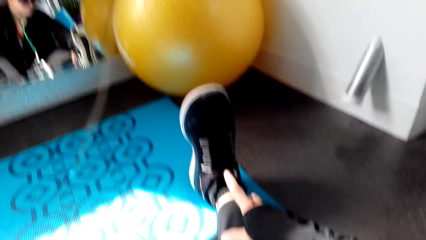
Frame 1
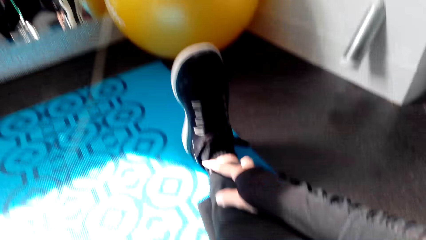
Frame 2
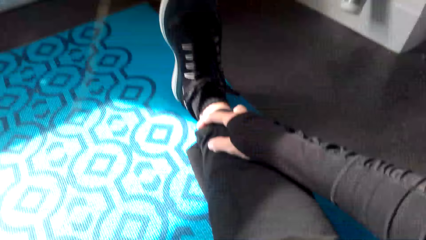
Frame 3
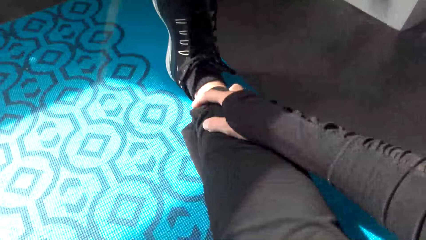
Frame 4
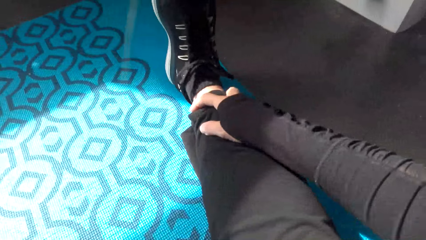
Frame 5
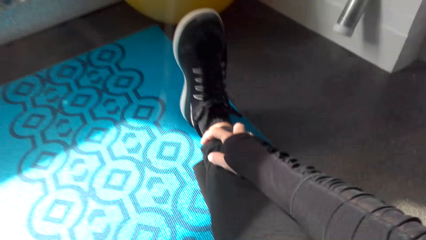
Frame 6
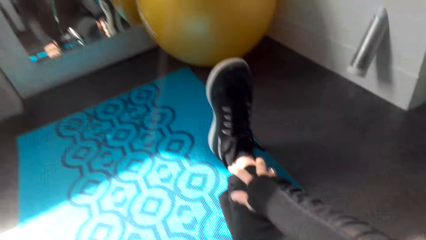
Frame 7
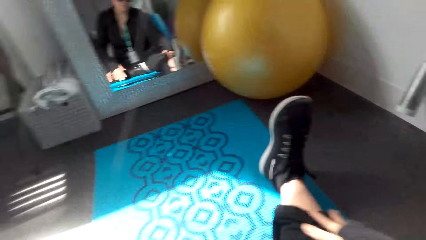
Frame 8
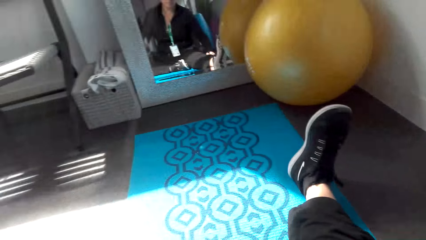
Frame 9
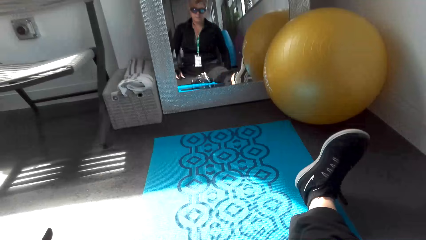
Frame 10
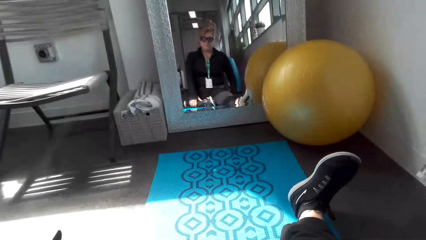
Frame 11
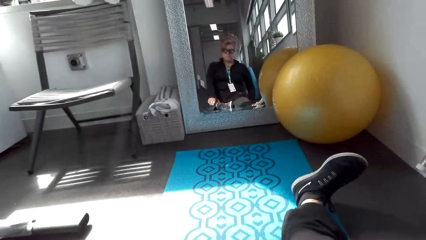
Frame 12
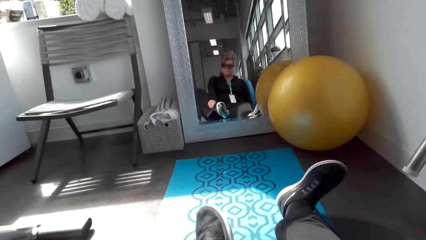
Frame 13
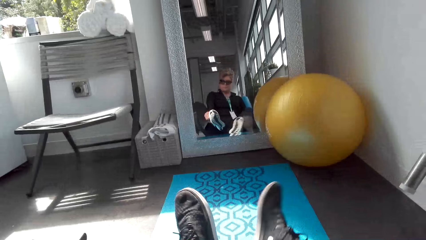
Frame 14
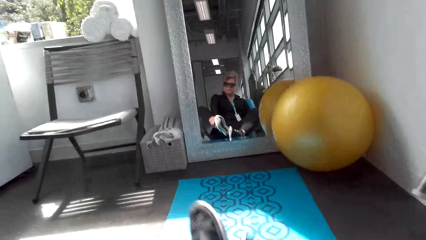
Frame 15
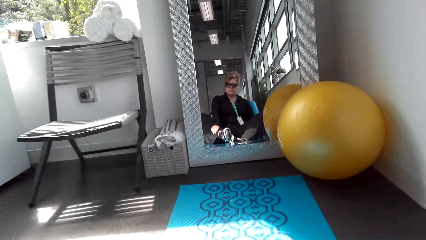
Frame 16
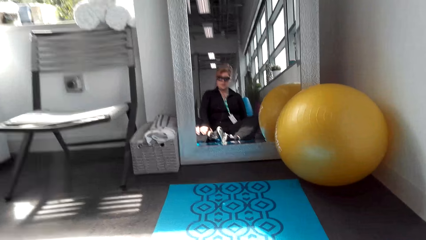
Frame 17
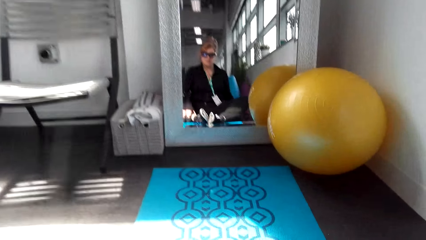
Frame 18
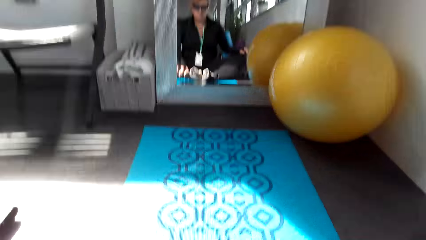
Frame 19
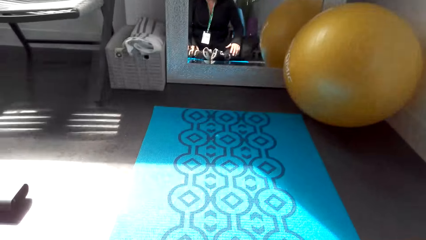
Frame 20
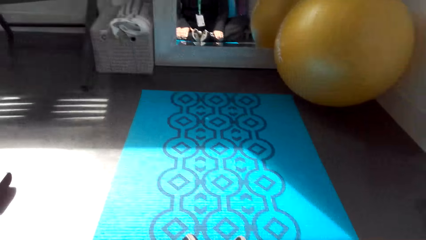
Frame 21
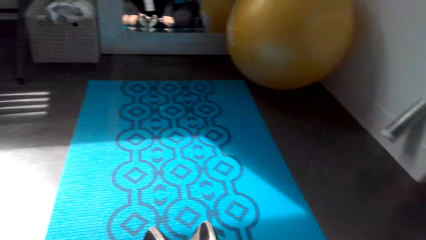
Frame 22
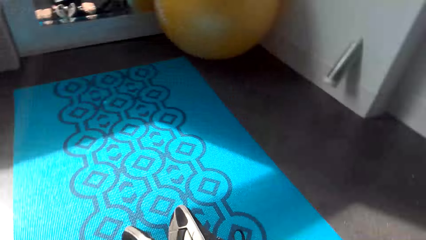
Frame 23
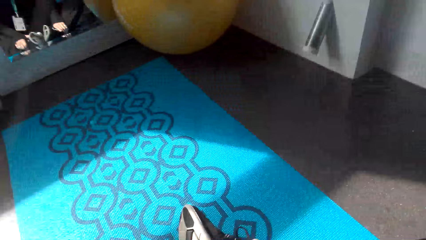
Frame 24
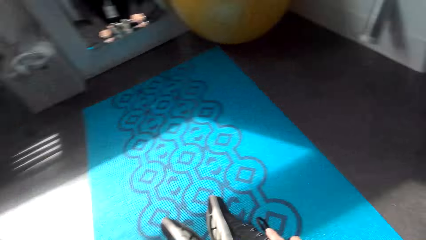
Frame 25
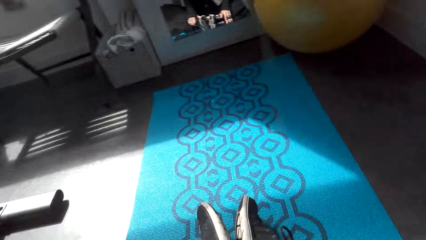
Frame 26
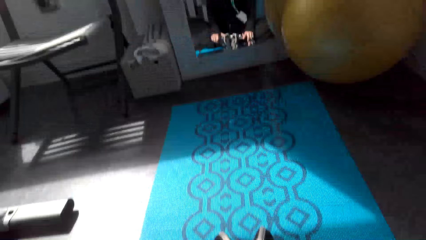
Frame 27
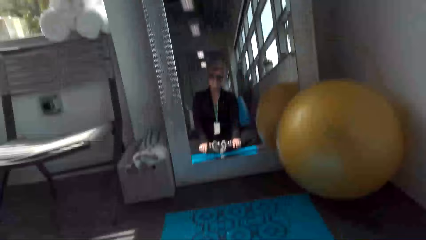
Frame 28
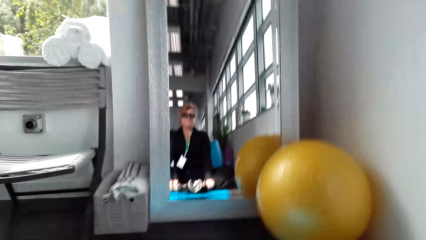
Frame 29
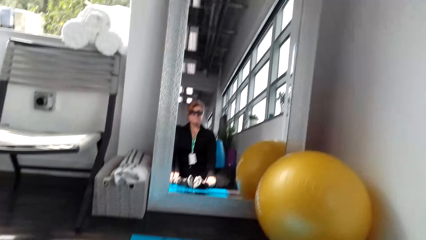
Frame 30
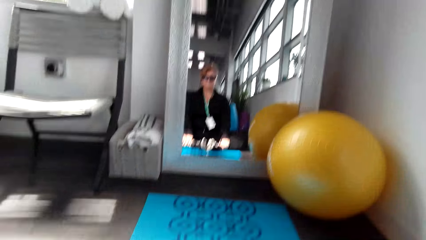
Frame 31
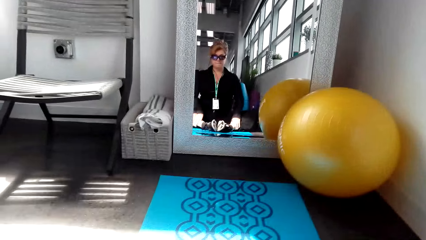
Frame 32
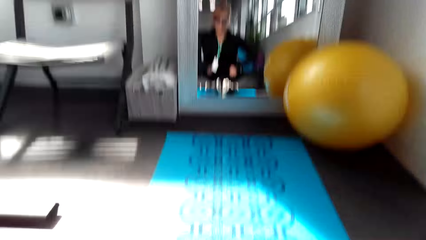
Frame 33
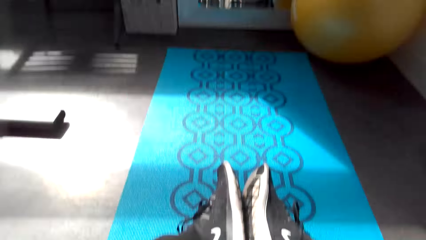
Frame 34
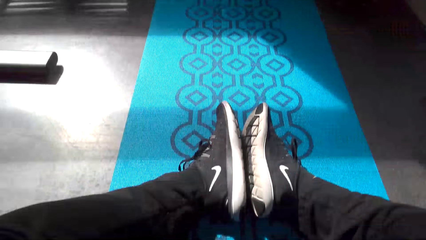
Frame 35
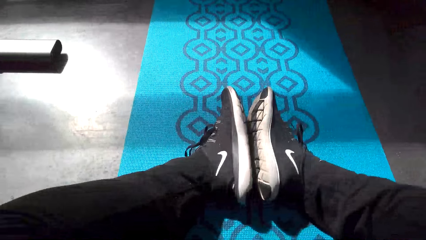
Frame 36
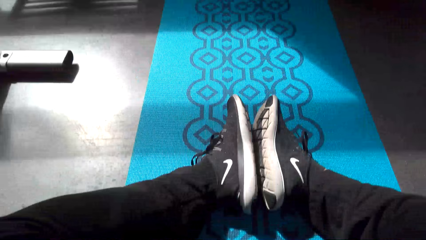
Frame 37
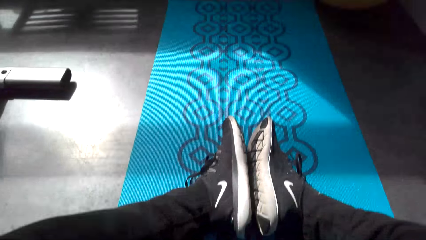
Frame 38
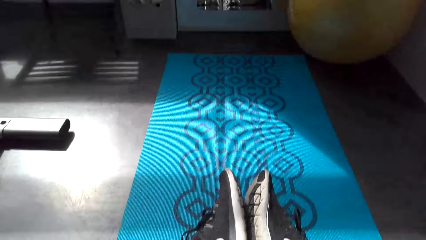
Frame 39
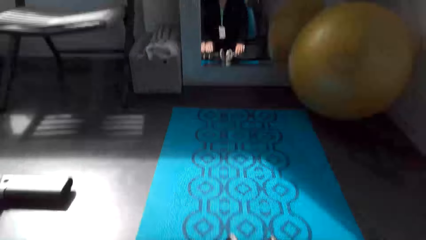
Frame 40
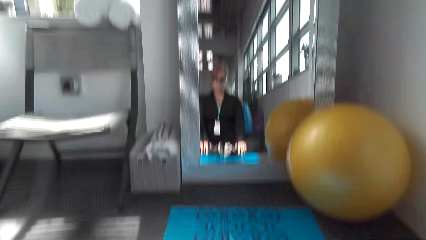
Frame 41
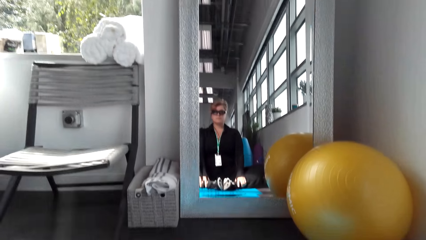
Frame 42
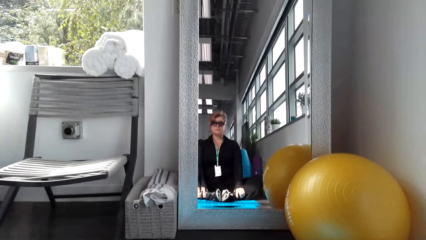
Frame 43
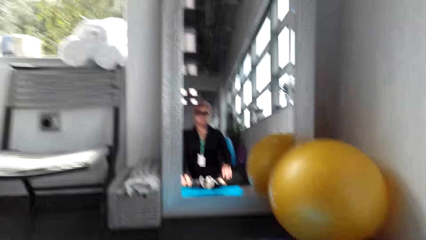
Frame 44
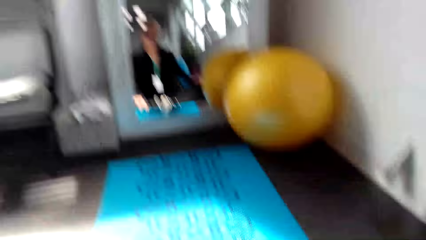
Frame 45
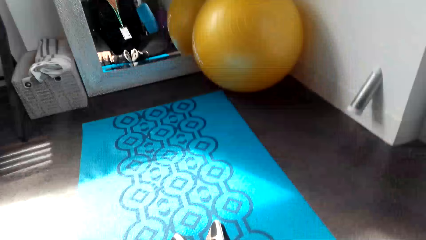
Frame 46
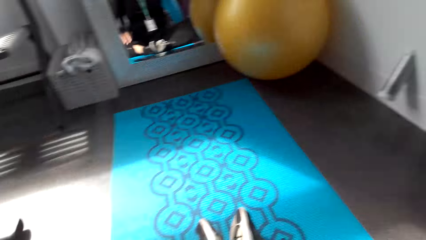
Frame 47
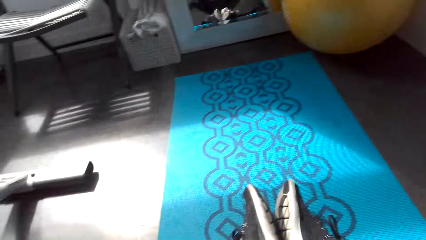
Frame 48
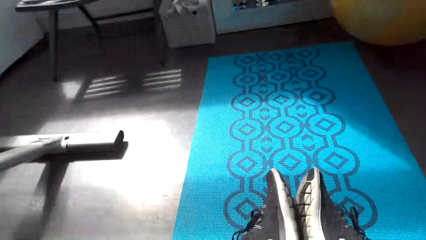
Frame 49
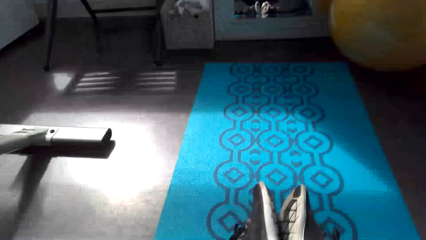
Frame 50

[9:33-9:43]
The camera wearer moves the legs. They look around.

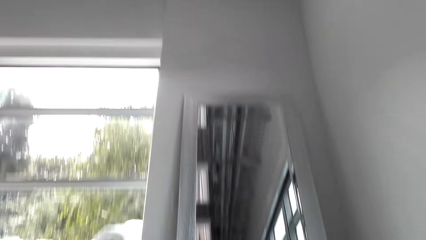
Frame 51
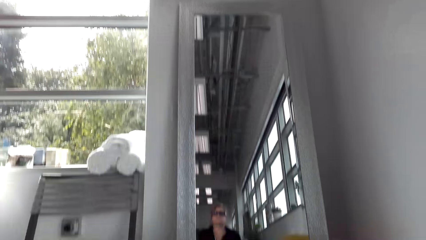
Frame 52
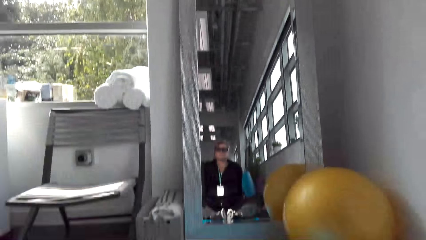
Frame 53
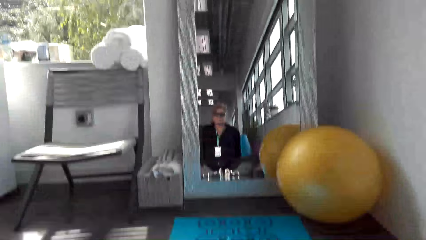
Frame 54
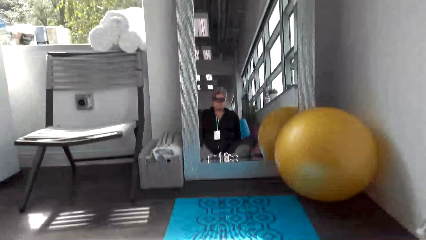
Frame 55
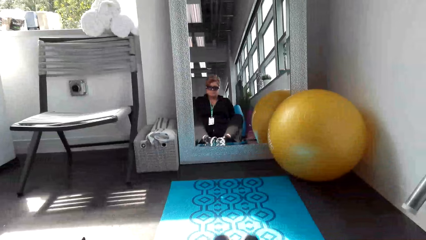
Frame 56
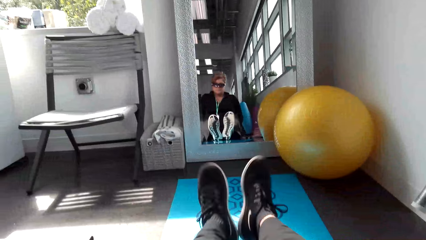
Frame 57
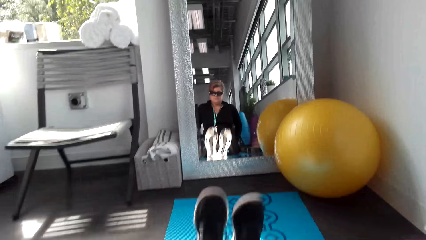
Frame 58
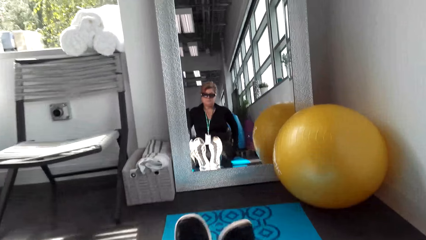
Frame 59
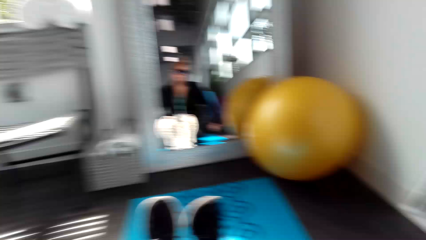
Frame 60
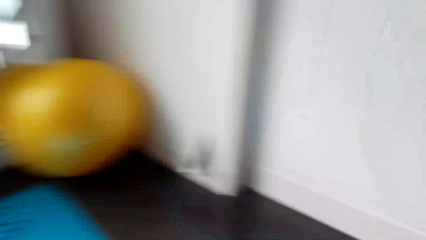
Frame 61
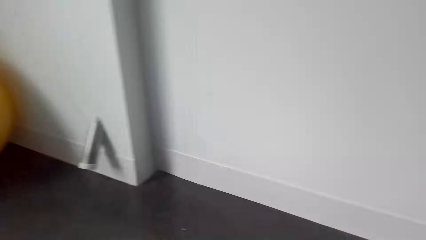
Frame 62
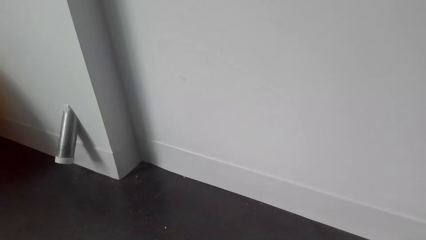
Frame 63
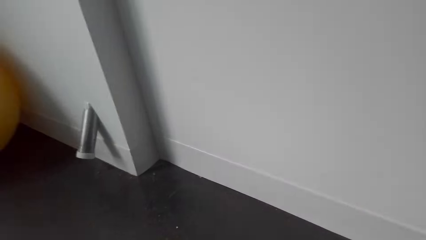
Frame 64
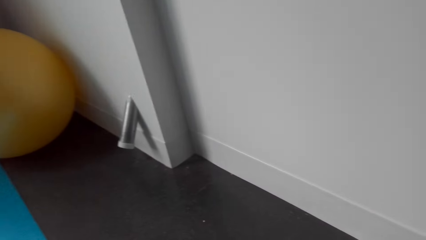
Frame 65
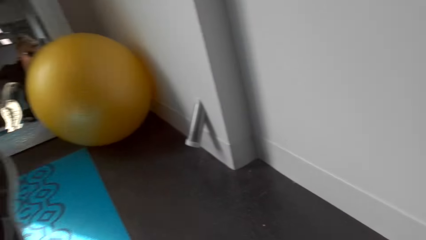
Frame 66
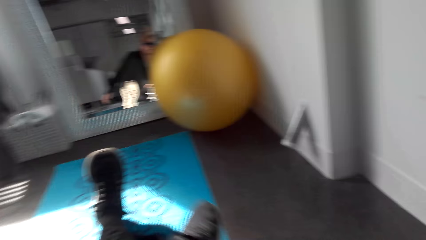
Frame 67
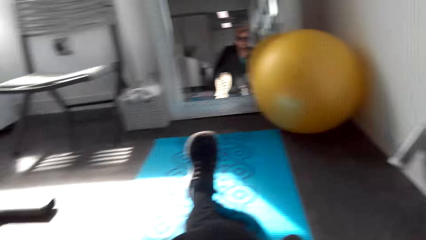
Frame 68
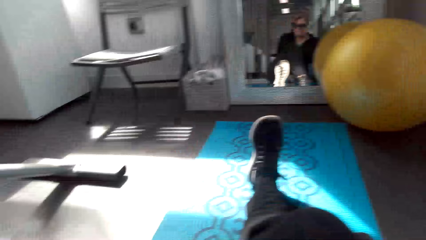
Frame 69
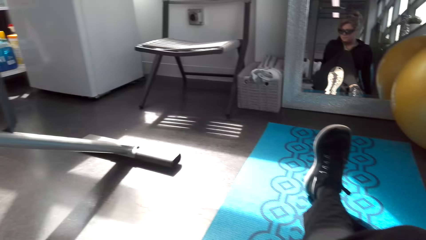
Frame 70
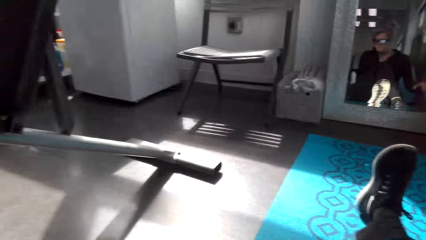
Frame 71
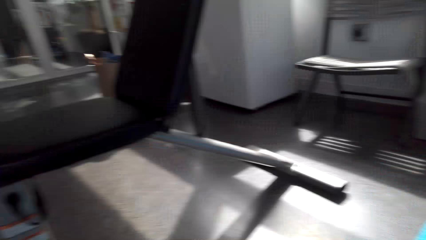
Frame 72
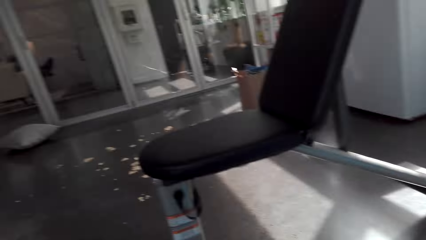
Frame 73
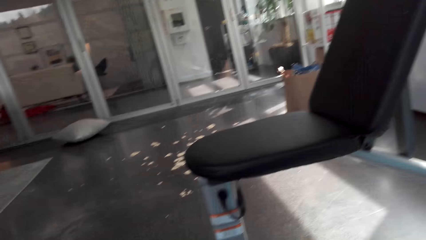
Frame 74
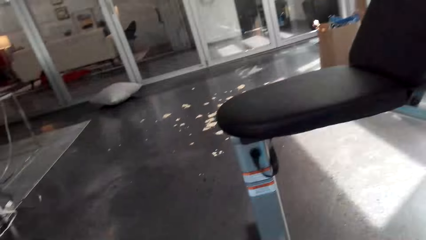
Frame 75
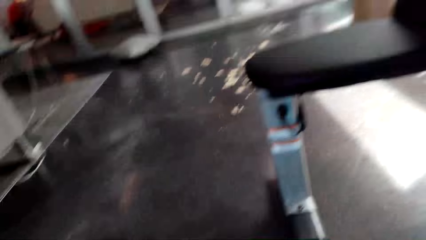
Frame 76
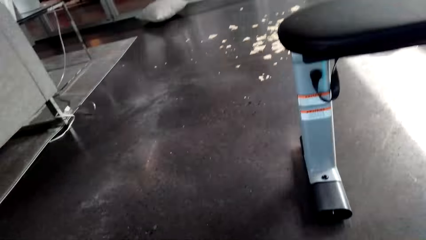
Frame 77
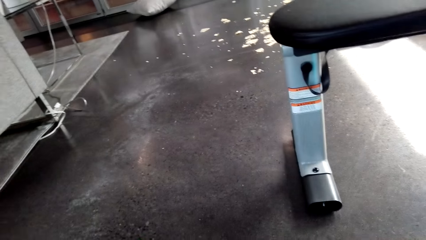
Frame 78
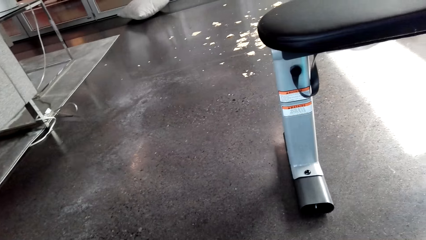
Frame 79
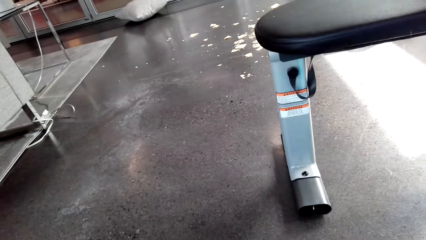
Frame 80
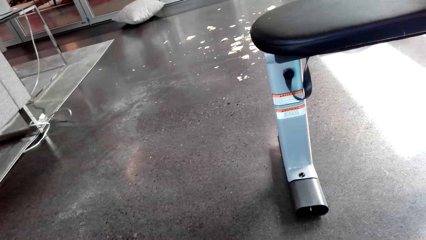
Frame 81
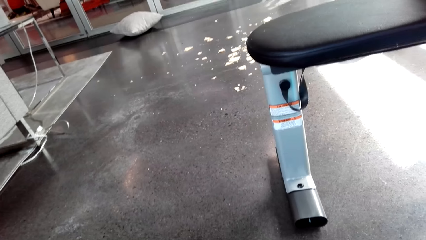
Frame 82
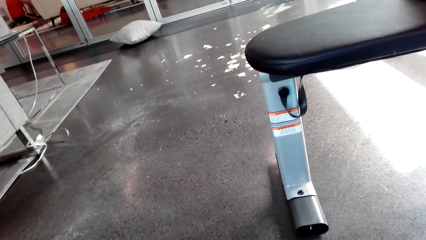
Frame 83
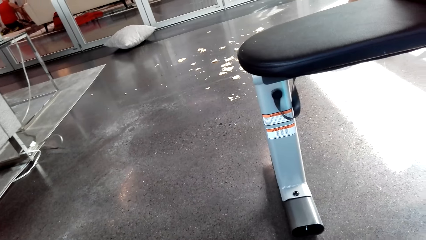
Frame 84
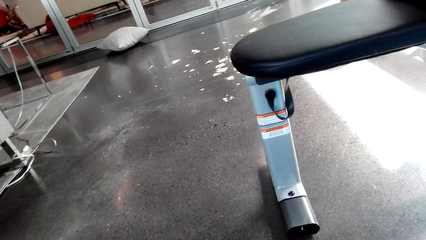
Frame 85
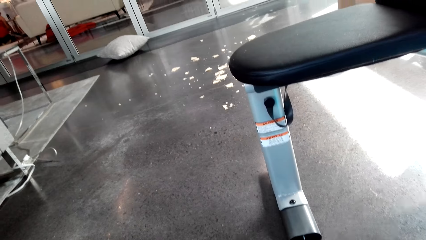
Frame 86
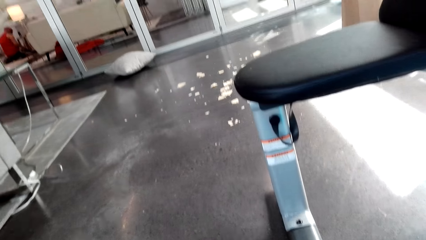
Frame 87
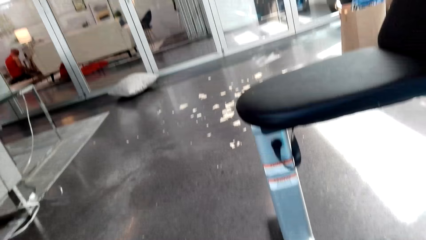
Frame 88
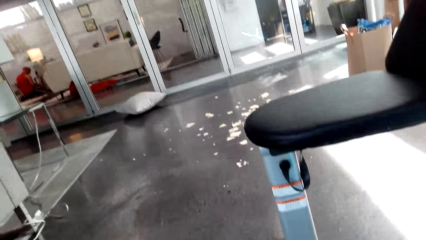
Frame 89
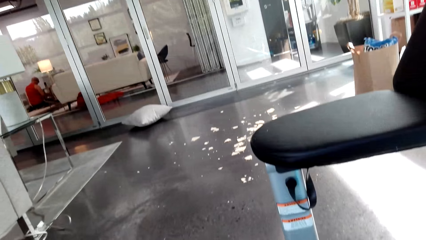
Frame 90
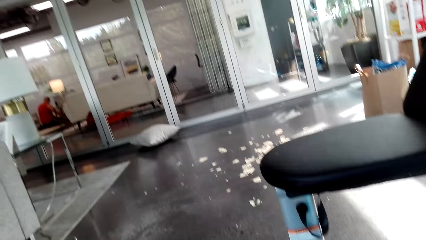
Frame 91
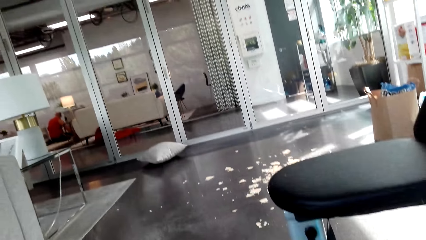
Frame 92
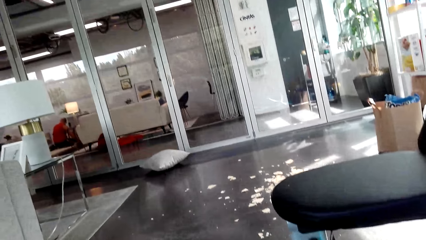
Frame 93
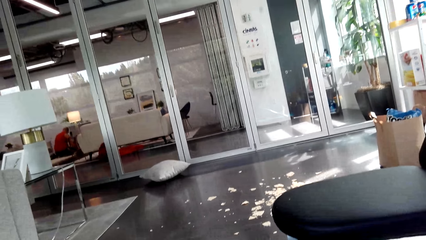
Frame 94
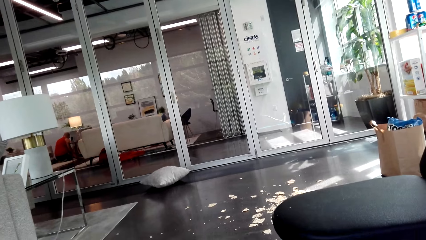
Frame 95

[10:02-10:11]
The camera wearer stretches the legs. They look around.
